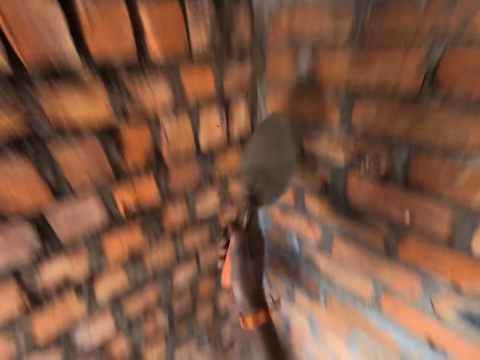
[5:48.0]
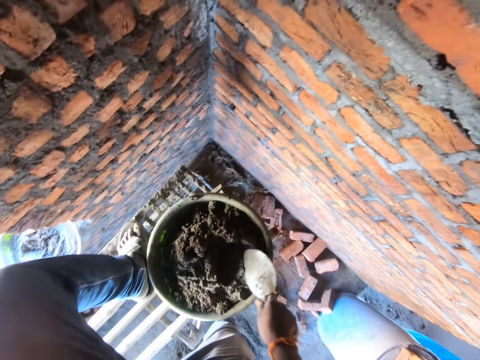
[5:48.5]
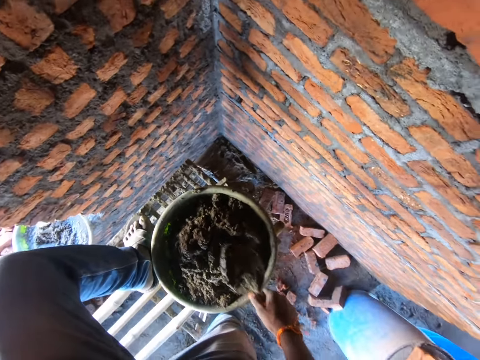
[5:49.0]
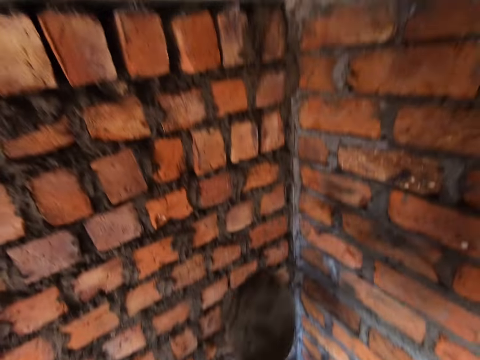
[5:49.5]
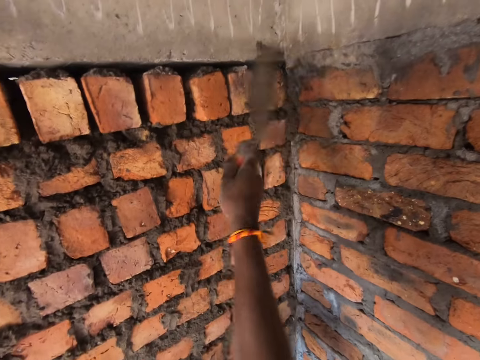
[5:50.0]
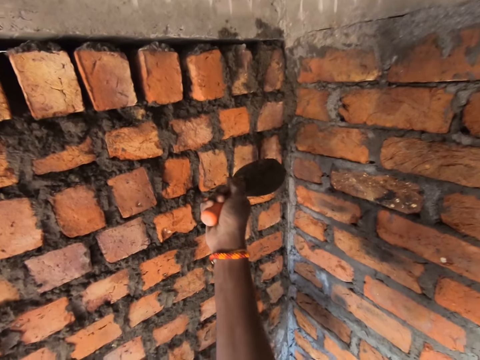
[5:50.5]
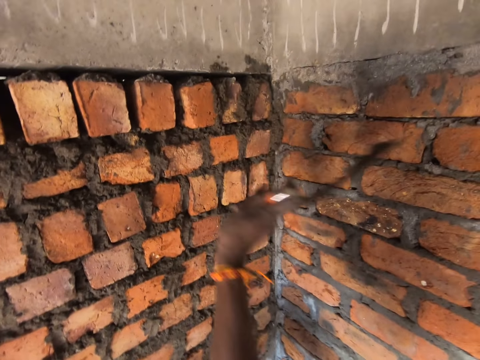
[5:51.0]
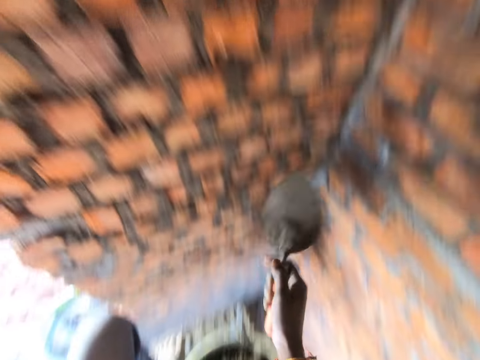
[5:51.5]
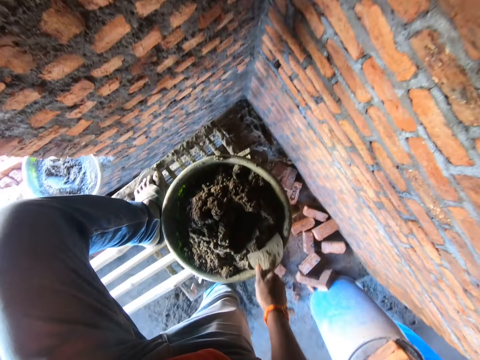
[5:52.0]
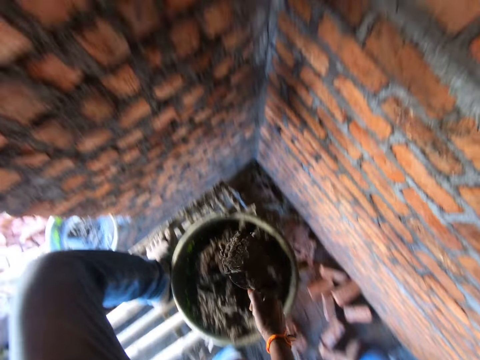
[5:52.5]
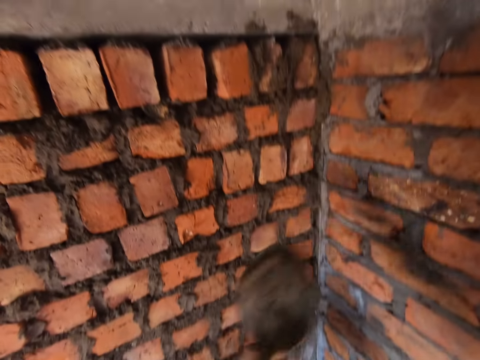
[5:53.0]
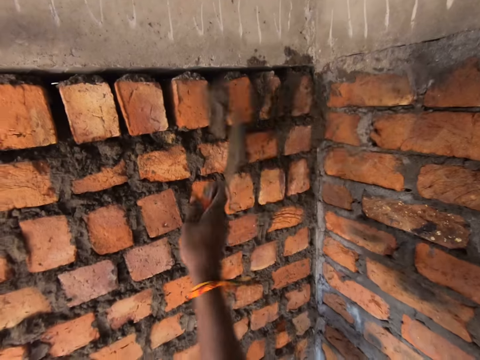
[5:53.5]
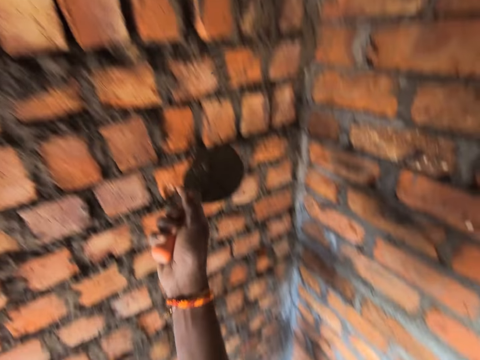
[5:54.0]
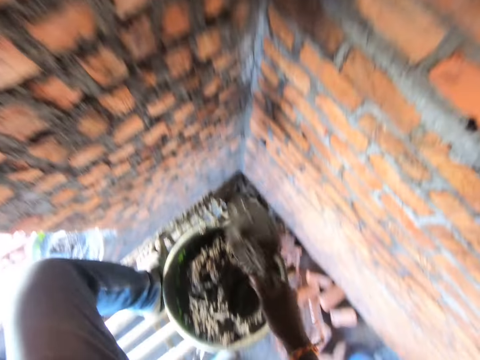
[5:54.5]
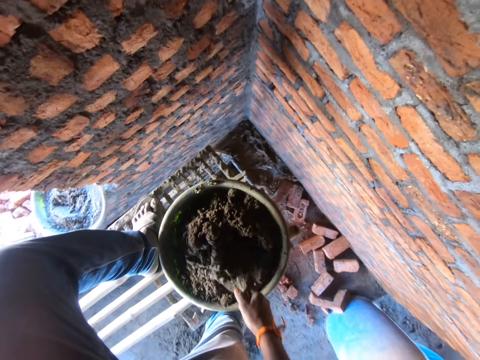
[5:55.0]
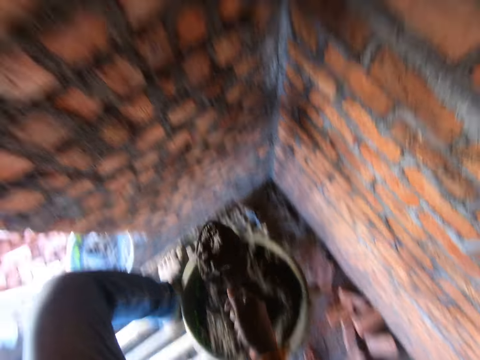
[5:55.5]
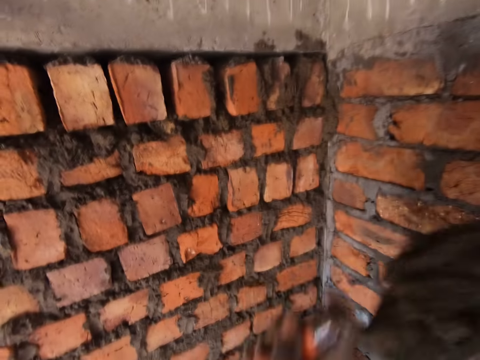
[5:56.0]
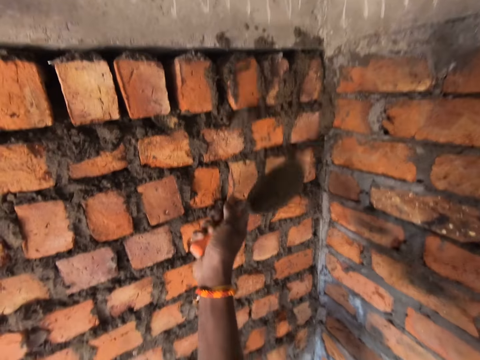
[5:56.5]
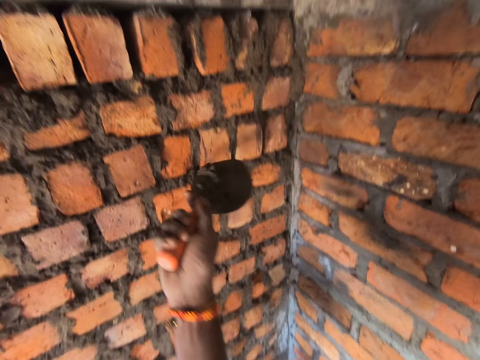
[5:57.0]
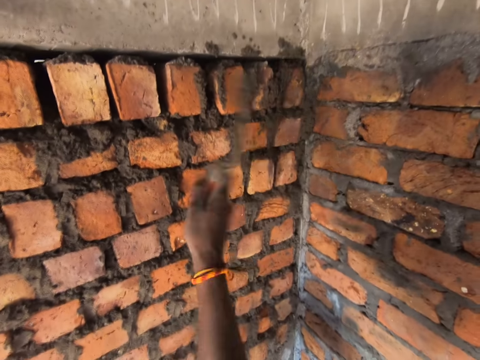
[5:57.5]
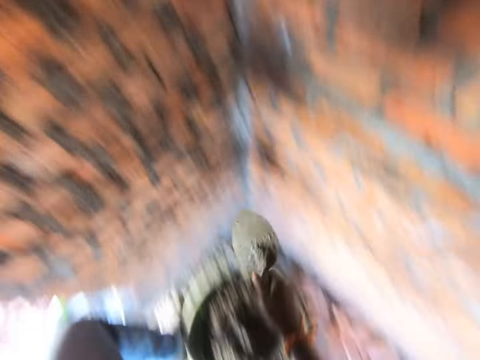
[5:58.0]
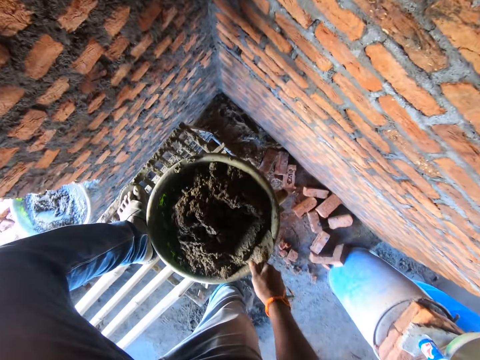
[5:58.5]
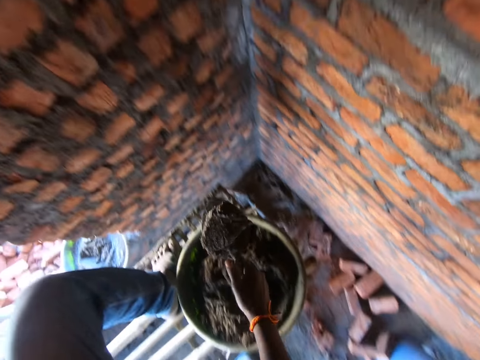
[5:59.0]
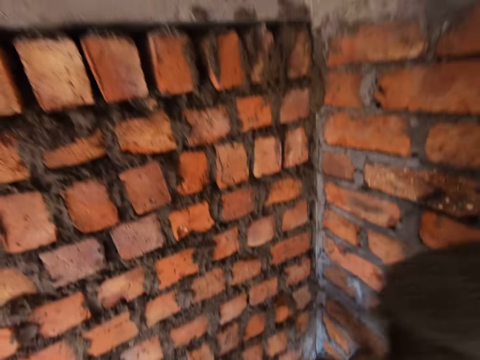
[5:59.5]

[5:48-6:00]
The camera wearer scoops the mortar with the trowel. They dialogue with the person. They smear the mortar on the wall with the trowel. They scoop the mortar with the trowel. They smear the mortar on the wall with the trowel. They dialogue with the person. They smear the mortar on the wall with the trowel. They scoop the mortar with the trowel.

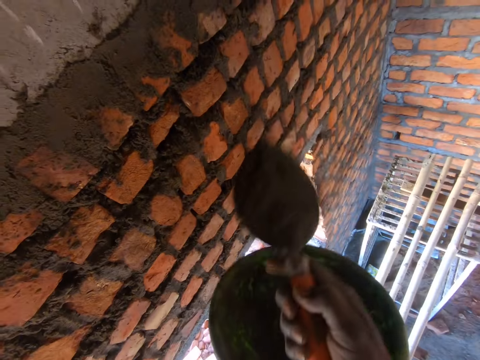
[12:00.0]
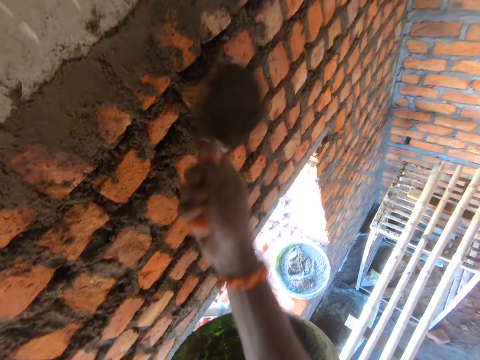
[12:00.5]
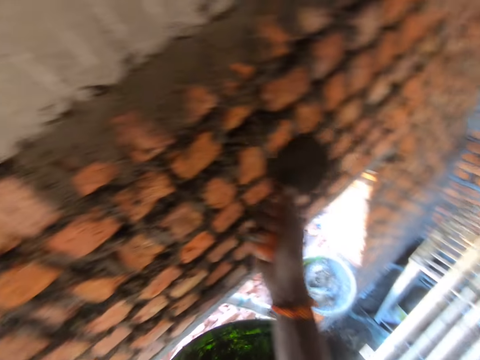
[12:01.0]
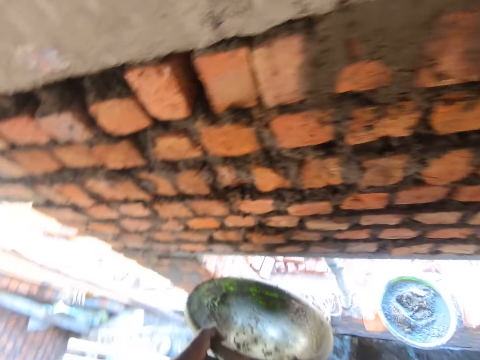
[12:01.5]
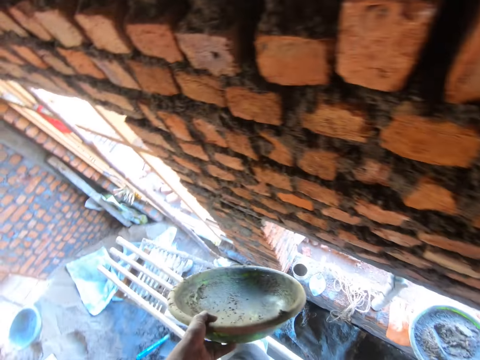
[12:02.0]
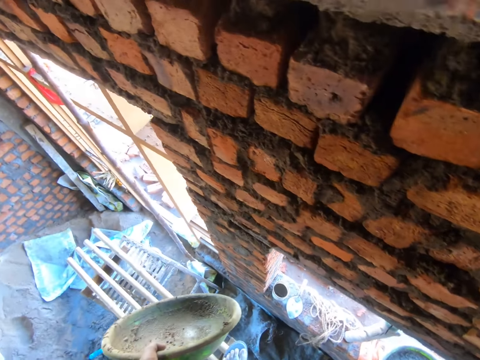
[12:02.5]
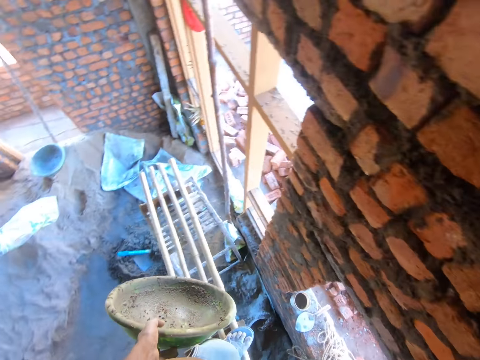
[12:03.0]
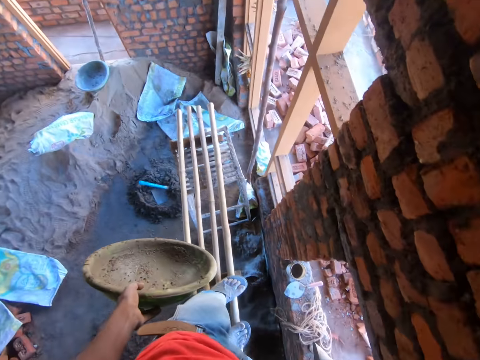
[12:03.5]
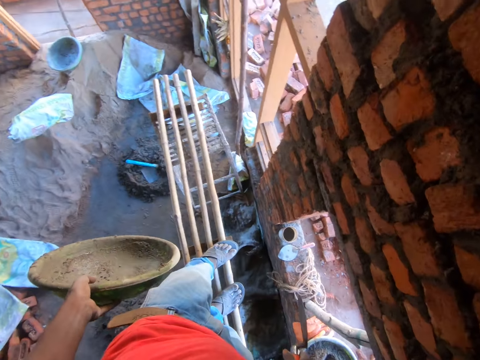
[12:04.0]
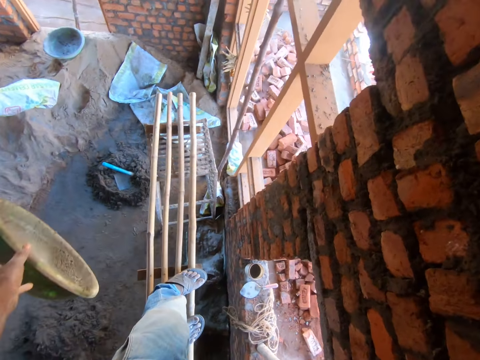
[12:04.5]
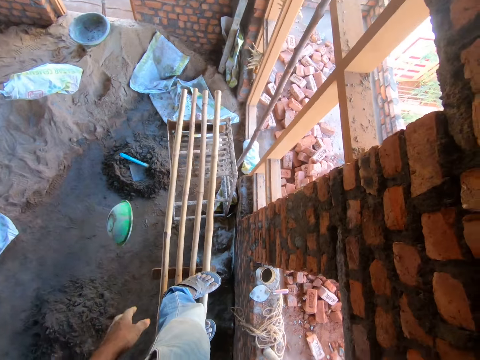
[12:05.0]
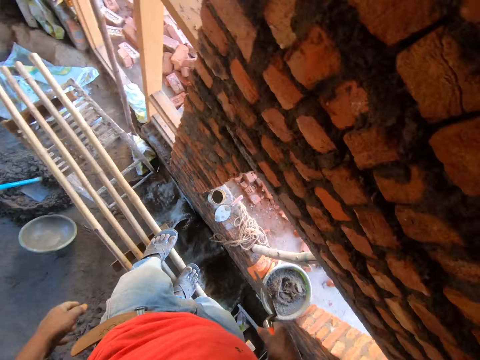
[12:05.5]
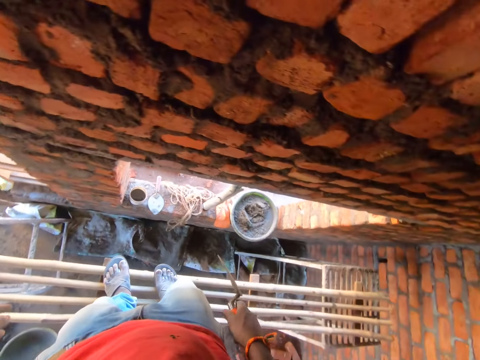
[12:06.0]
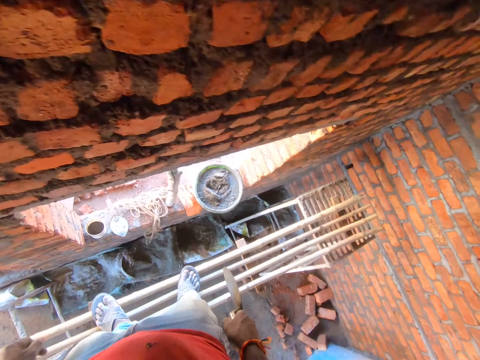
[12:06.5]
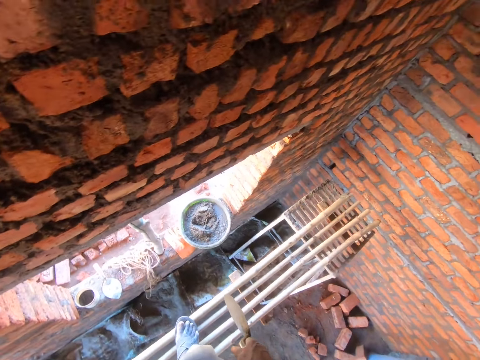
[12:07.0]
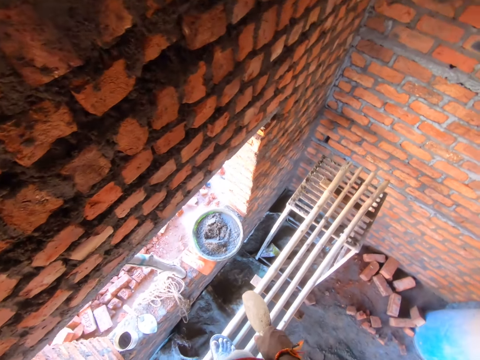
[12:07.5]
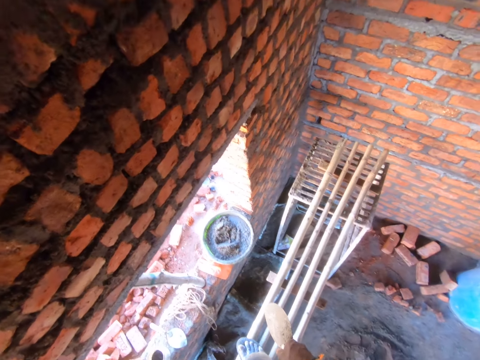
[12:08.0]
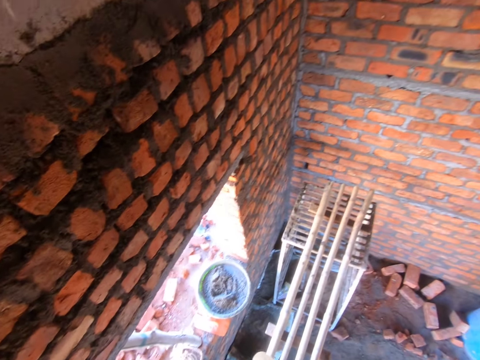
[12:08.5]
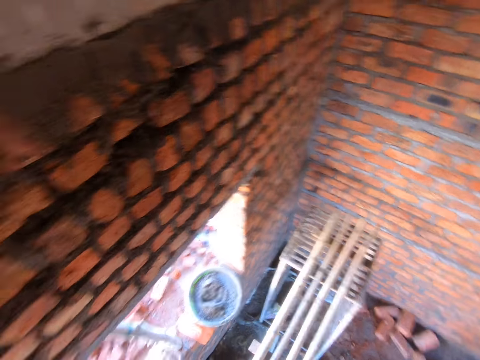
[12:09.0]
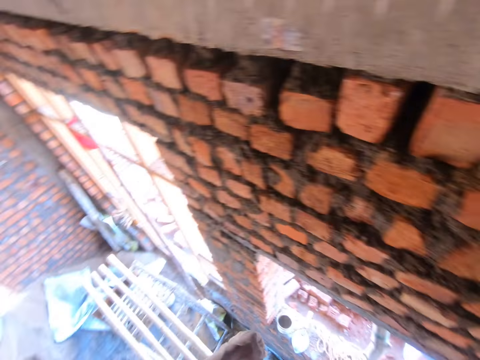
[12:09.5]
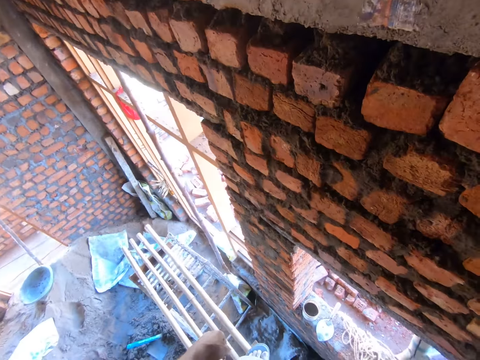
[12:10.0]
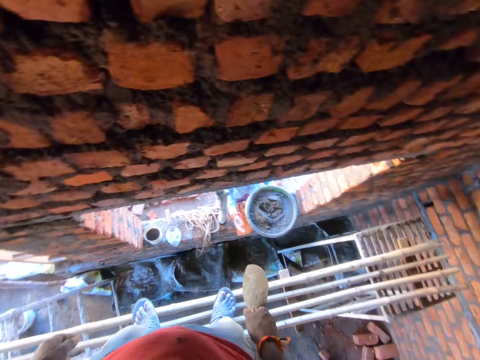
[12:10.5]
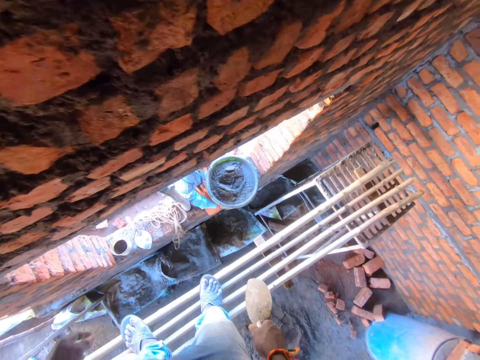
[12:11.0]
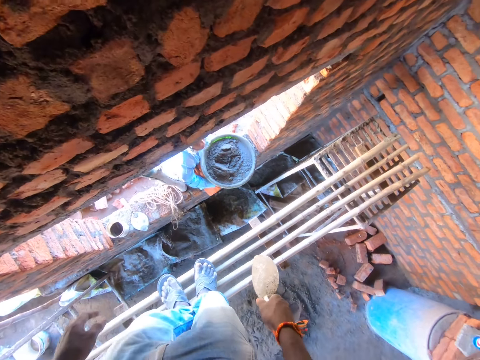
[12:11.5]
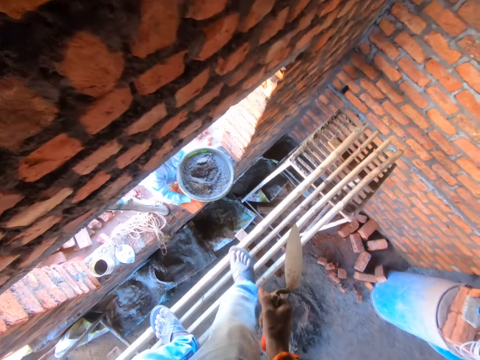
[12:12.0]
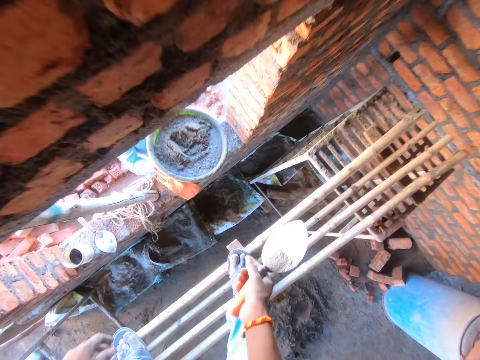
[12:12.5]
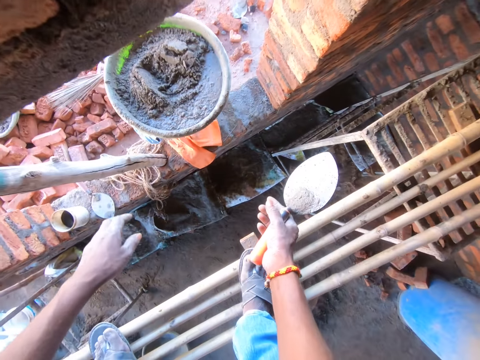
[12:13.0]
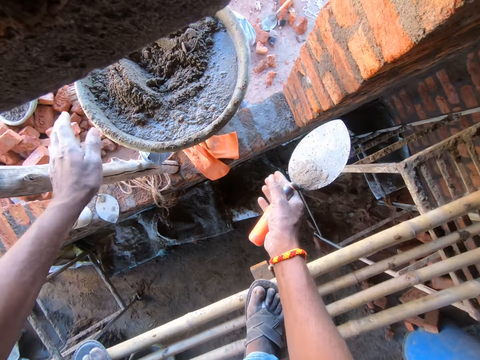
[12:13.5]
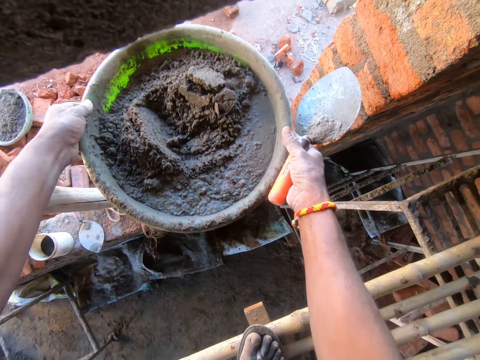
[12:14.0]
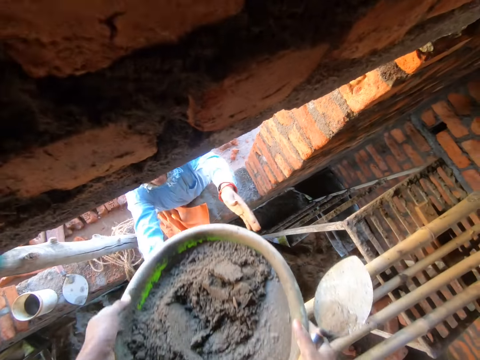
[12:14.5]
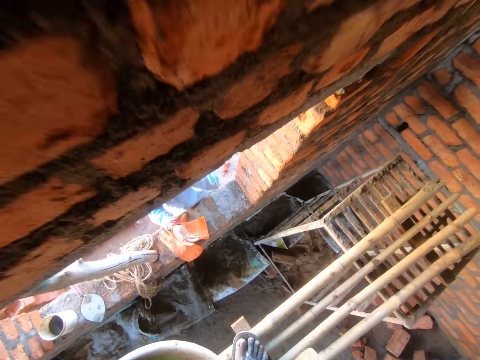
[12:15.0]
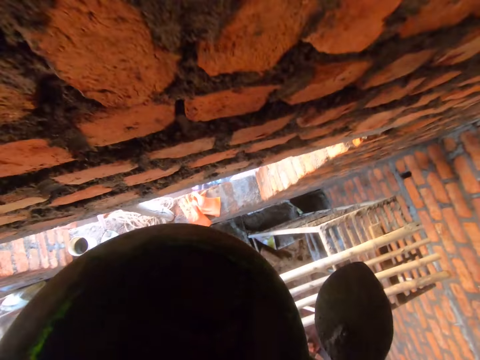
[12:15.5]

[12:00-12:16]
The camera wearer plasters the wall. They look around. They throw the mortar tray on the floor. They look around. They turn around the room. They pick the tray or concrete from the lady.
